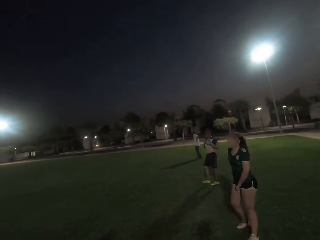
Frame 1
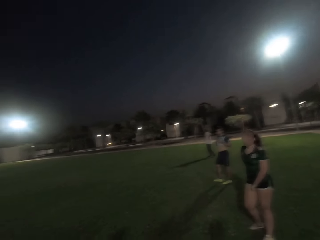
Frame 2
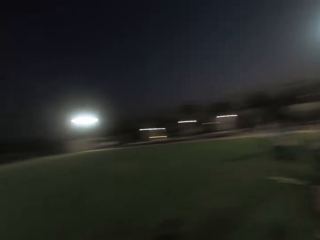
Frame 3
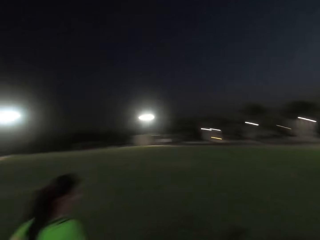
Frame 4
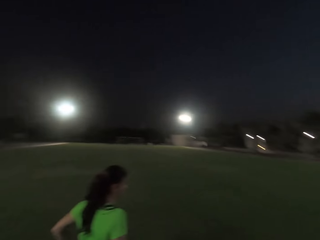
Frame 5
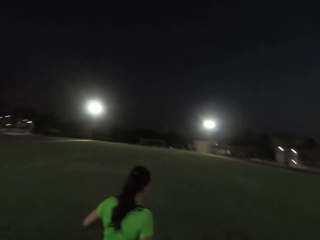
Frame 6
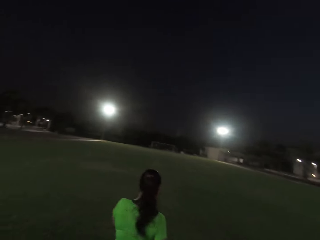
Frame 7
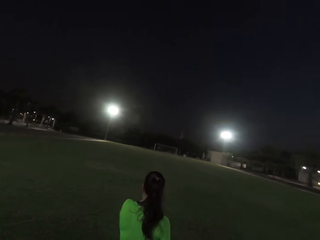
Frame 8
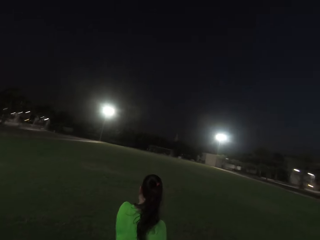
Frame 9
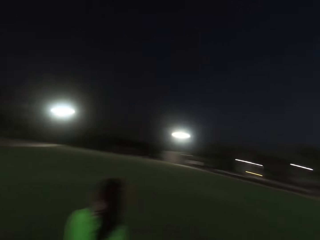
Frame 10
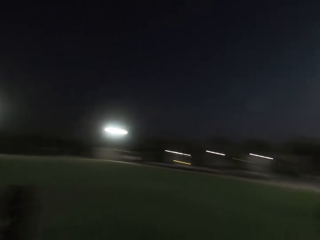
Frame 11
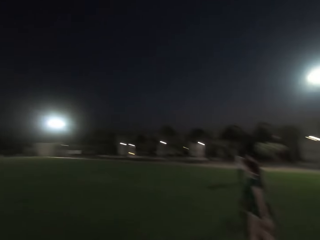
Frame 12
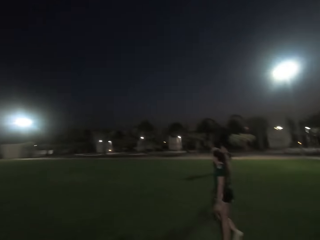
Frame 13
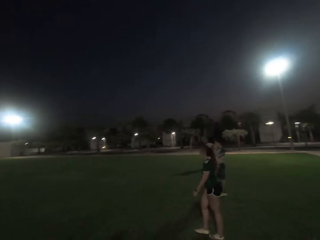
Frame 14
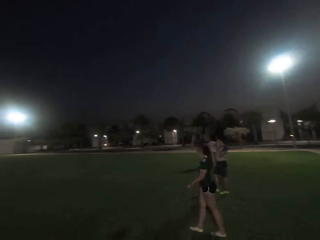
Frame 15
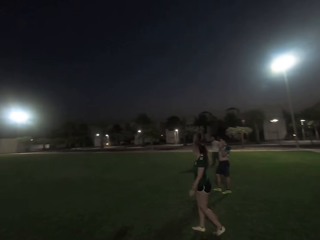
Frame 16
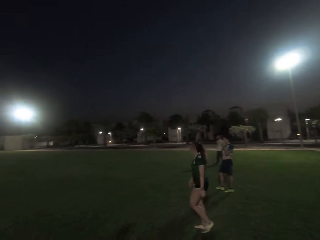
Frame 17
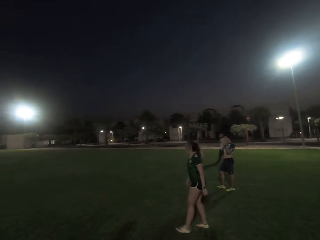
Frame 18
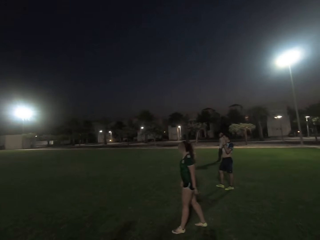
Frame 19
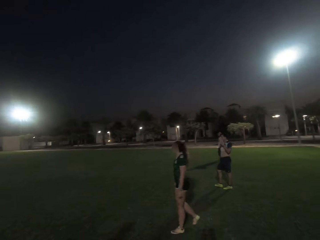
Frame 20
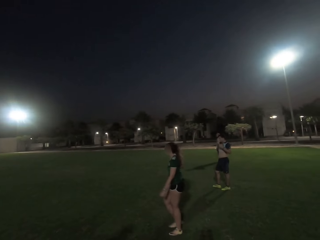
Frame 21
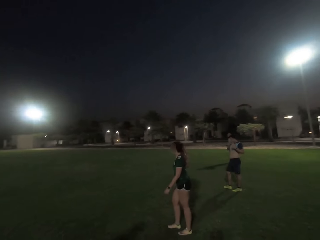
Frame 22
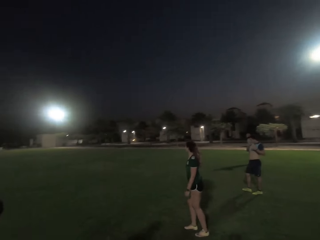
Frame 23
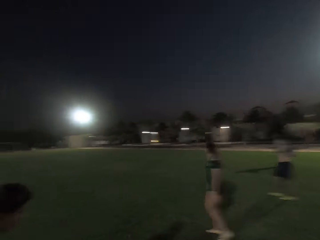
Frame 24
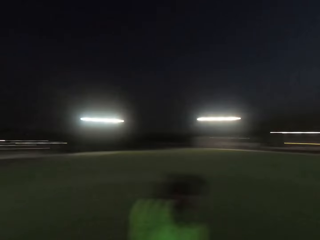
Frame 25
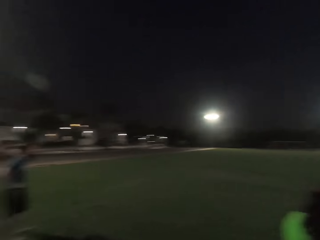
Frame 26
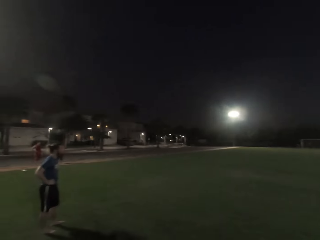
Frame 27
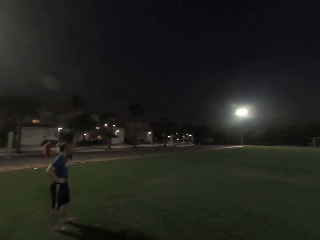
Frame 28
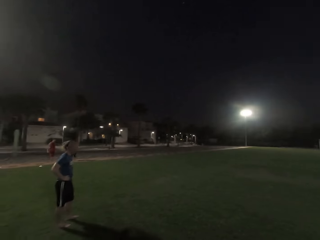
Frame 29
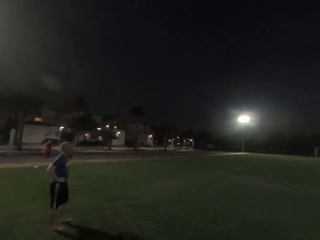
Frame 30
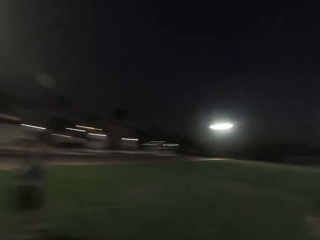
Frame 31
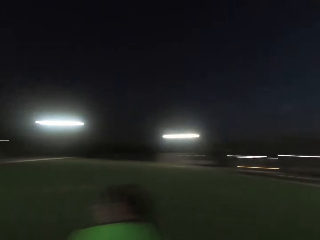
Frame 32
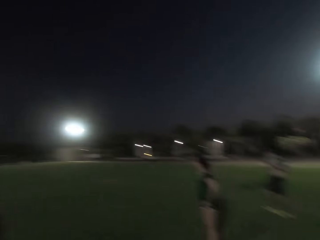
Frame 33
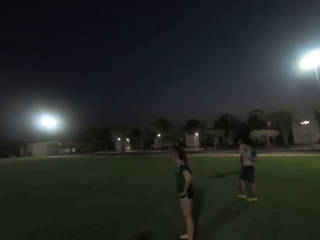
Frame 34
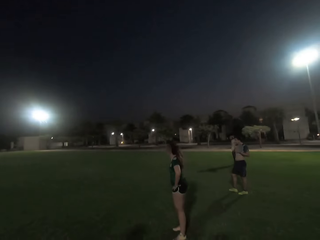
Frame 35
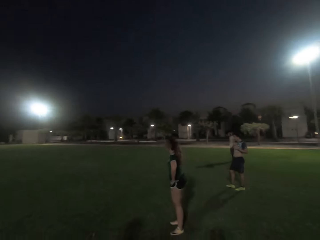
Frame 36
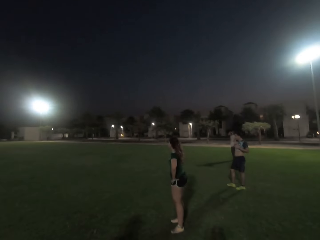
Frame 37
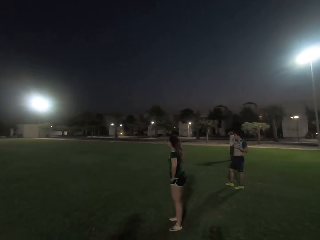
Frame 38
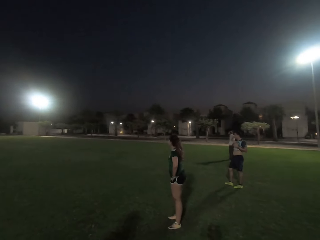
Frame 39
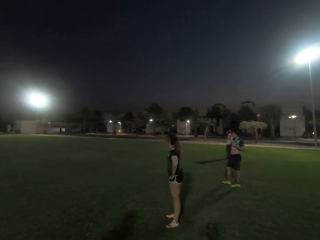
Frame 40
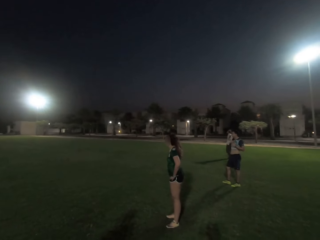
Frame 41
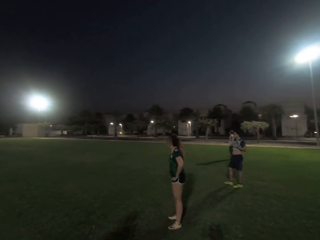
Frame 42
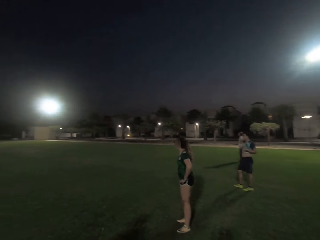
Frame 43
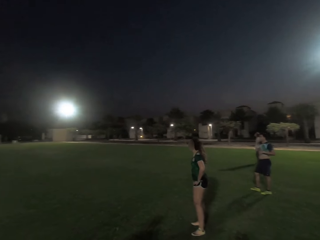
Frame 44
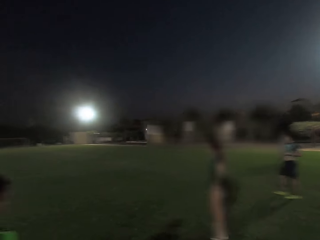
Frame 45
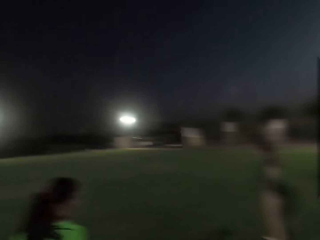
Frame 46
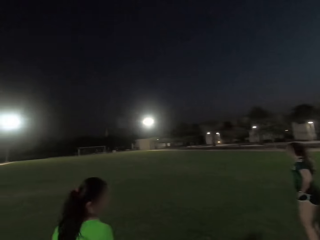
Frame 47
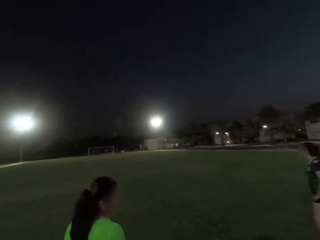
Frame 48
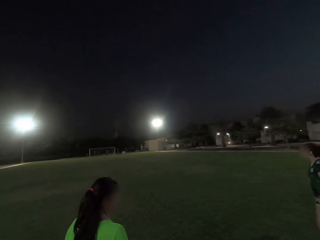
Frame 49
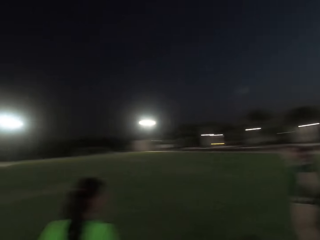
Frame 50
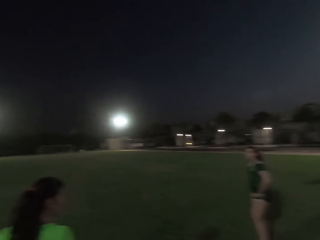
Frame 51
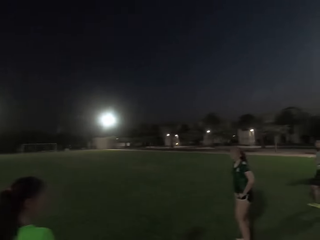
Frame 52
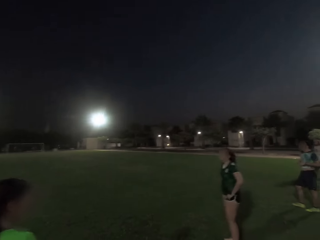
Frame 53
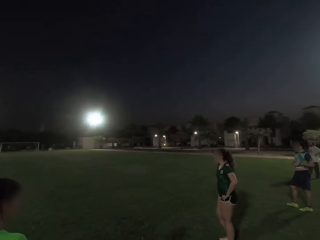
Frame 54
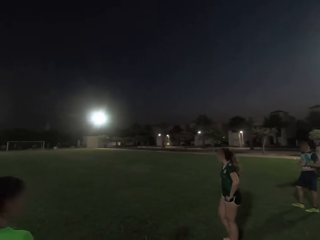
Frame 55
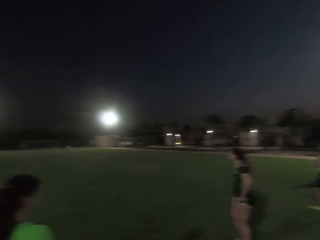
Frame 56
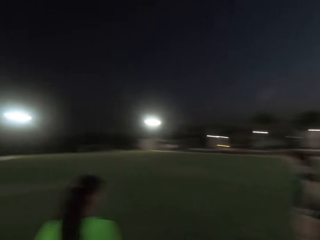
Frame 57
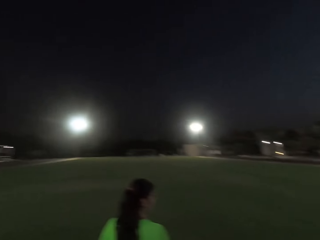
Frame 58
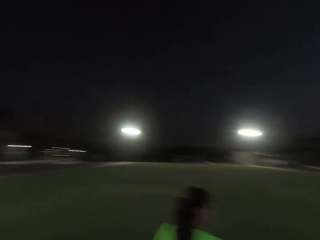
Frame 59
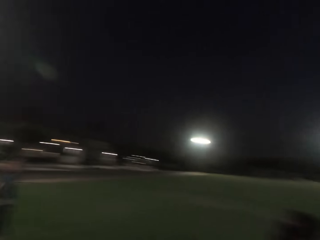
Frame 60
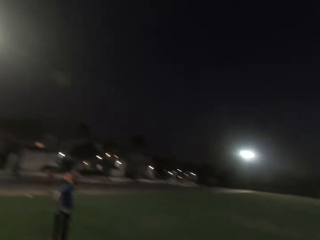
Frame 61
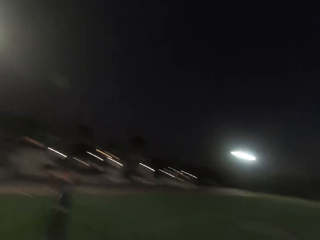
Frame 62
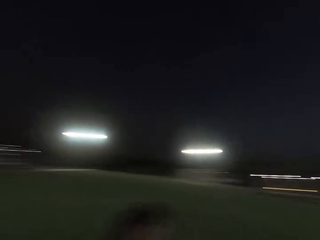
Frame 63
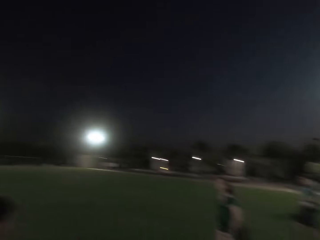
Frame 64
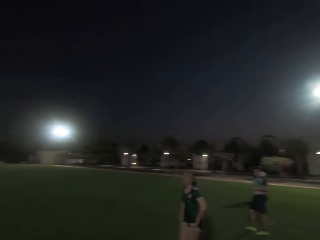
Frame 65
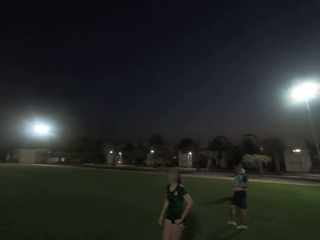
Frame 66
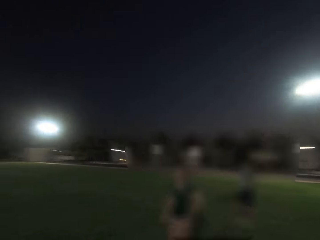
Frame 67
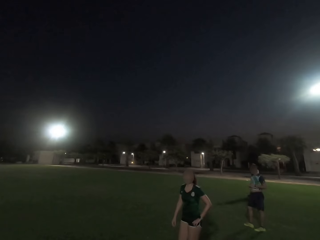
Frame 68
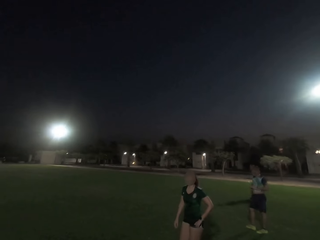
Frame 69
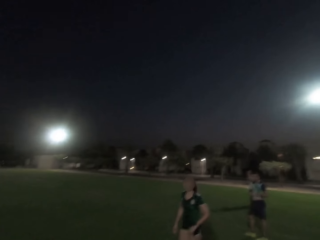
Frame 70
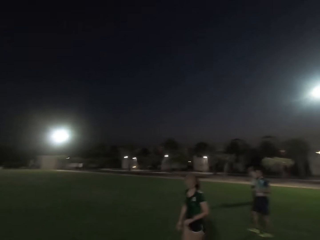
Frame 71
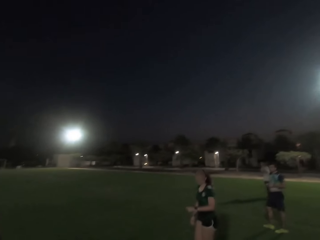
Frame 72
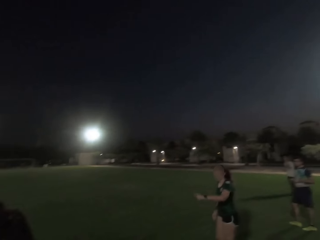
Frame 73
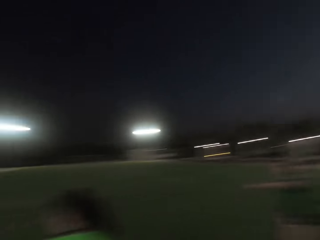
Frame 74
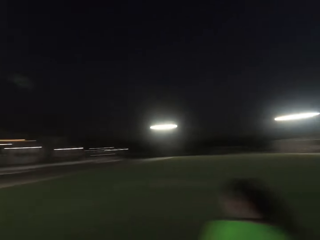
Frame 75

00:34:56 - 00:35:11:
The camera wearer looks forward. They turn right. They turn left. They turn right. They look forward. They turn right. They turn left. They turn right.

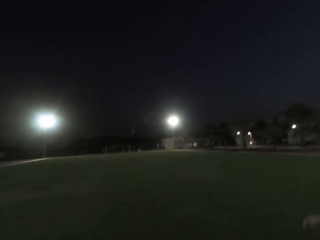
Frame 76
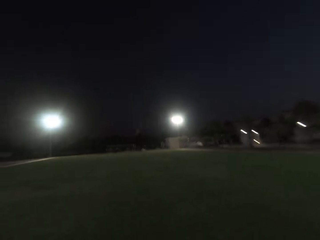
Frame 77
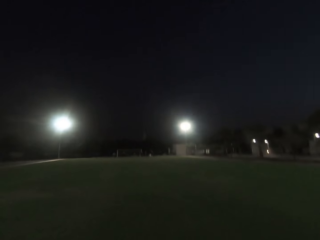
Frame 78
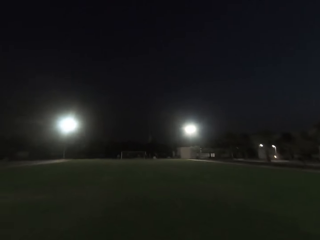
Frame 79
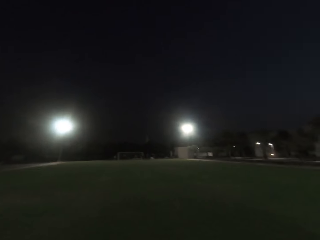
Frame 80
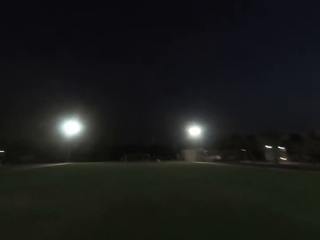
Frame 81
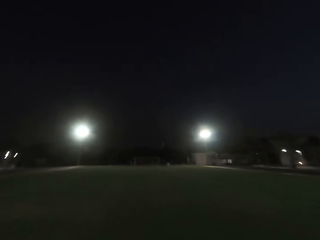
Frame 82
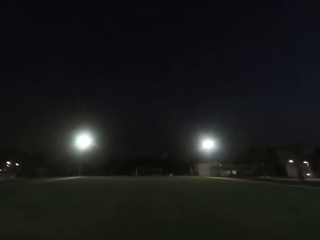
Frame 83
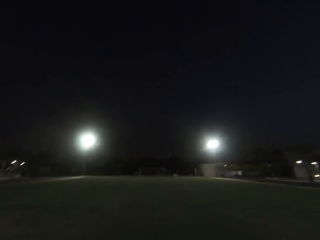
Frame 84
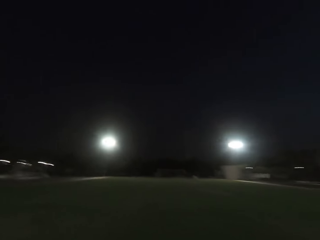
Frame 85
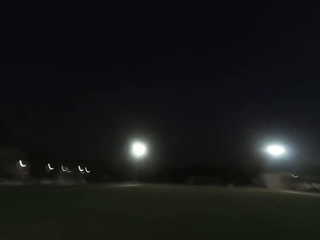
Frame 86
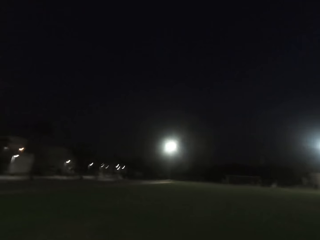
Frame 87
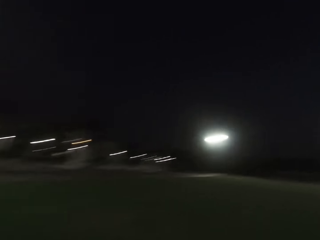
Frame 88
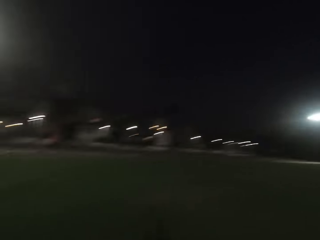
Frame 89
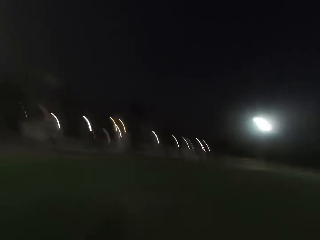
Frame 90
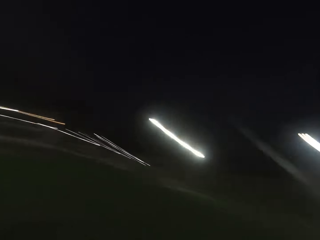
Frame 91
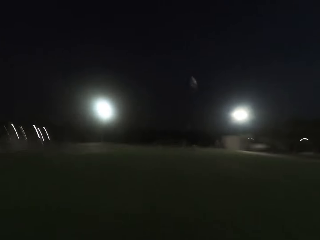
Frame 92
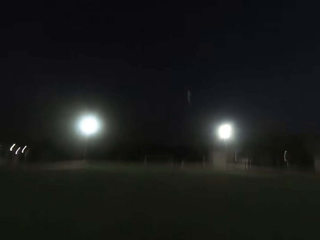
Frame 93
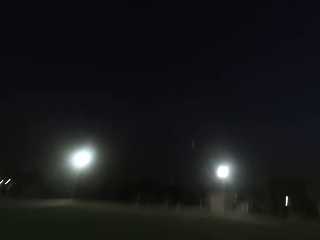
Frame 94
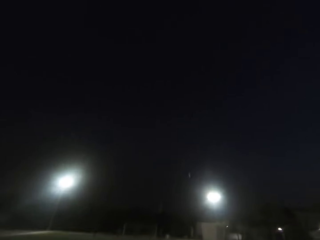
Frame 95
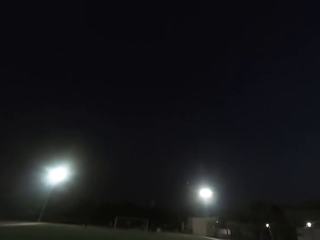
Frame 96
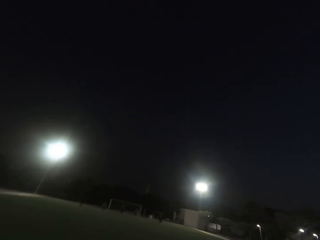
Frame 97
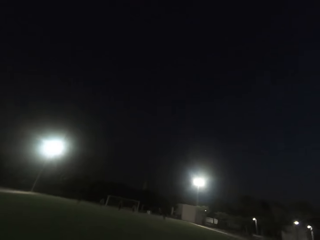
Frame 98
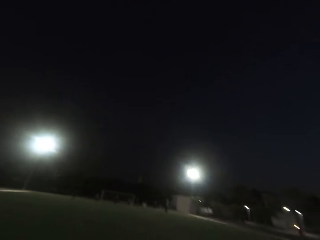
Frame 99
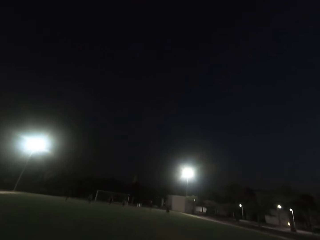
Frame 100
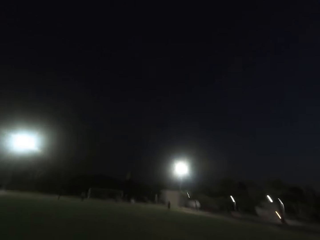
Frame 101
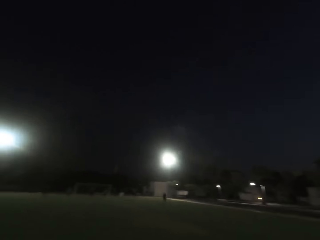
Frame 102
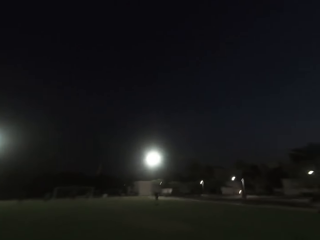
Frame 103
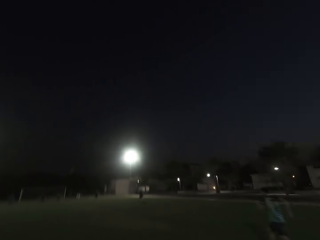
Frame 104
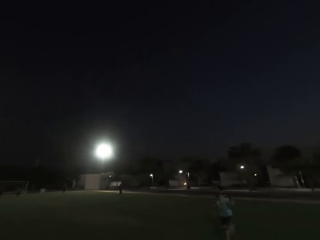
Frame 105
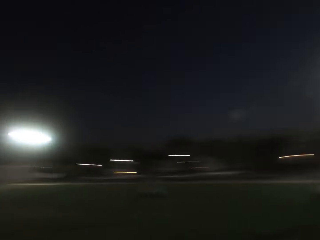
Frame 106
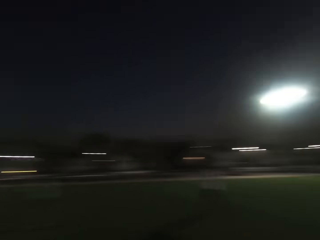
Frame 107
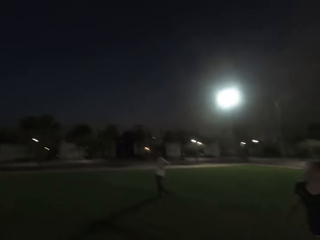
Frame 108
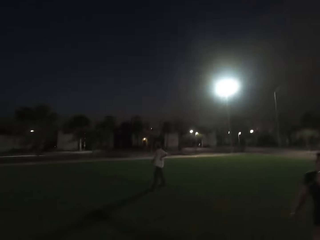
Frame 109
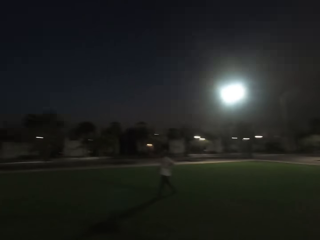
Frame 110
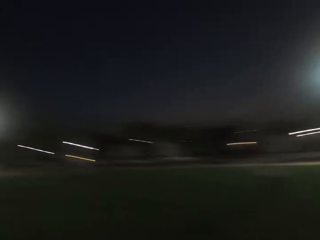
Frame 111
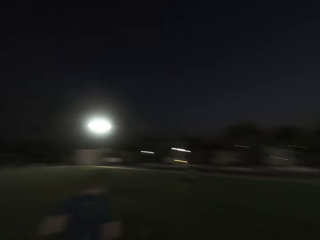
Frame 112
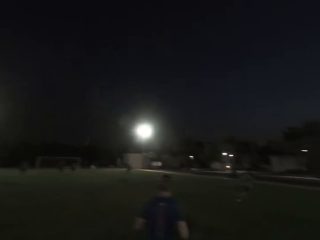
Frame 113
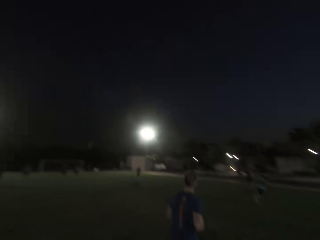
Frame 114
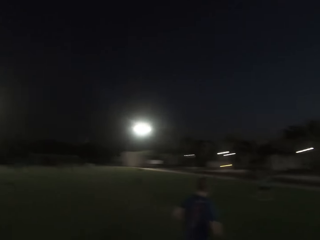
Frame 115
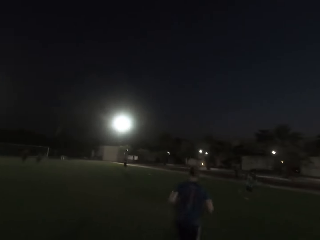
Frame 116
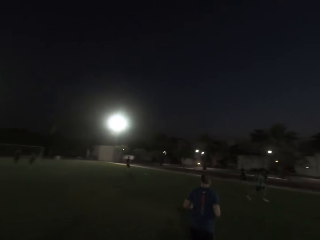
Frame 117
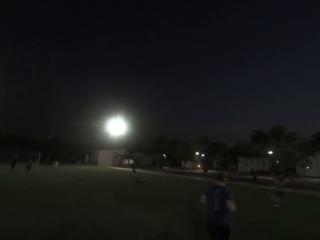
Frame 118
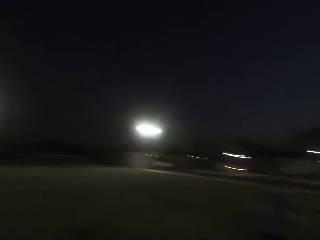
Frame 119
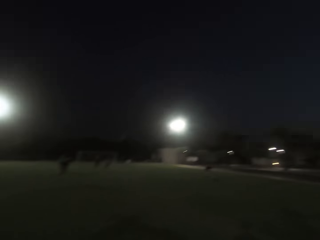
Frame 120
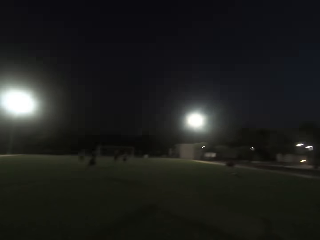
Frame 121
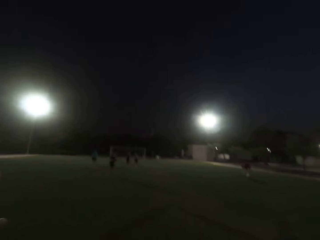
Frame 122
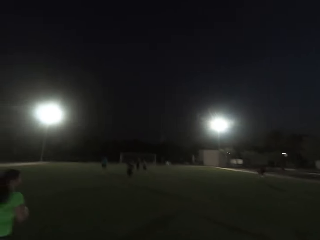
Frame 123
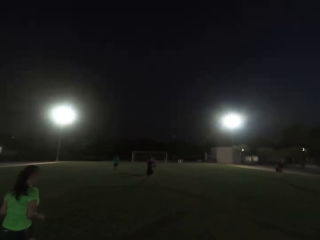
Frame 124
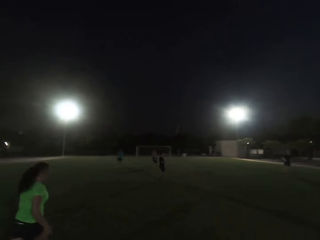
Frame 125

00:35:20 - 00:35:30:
The camera wearer walks forward. They throw a frisbee. A man walks. Another man runs. The camera wearer runs forward. A woman walks. Another man runs. Another woman walks.
